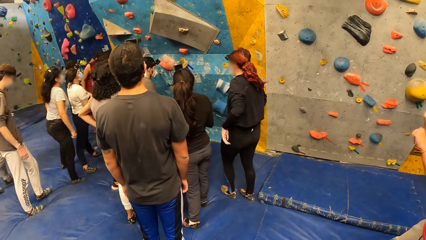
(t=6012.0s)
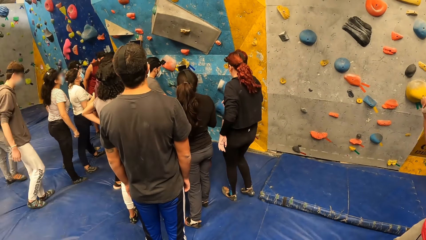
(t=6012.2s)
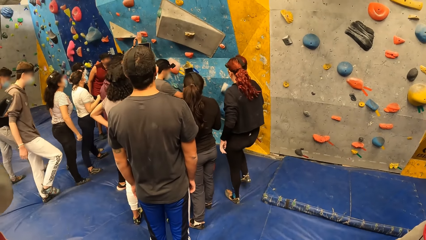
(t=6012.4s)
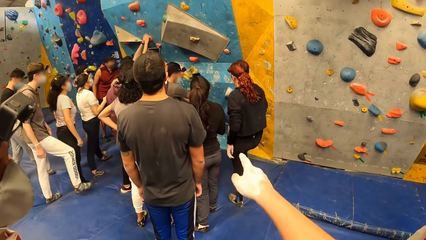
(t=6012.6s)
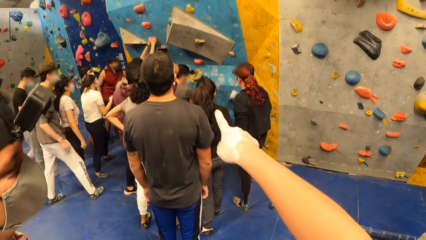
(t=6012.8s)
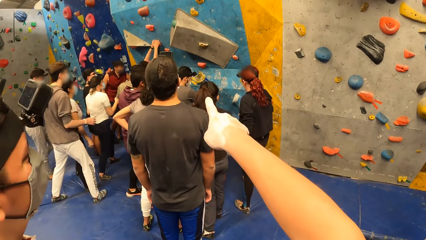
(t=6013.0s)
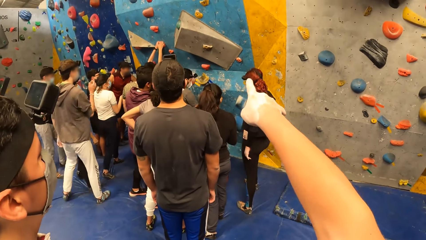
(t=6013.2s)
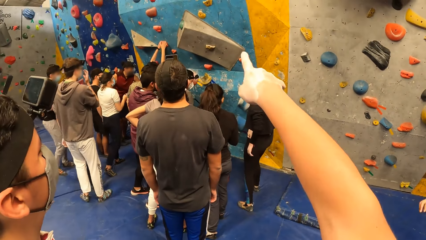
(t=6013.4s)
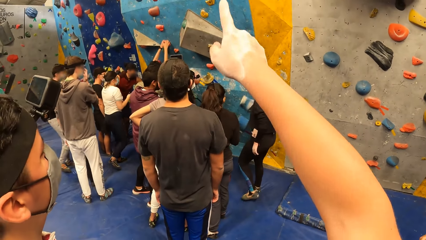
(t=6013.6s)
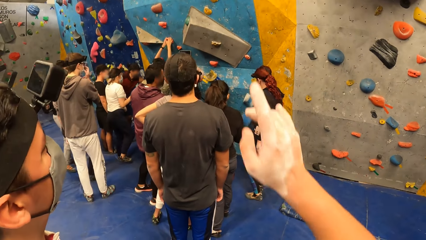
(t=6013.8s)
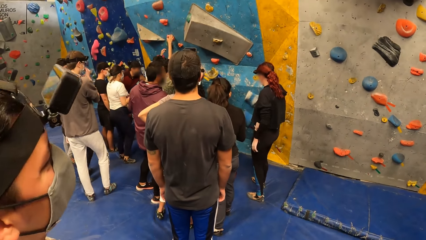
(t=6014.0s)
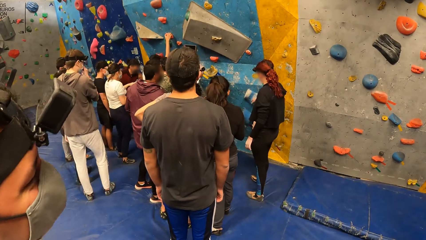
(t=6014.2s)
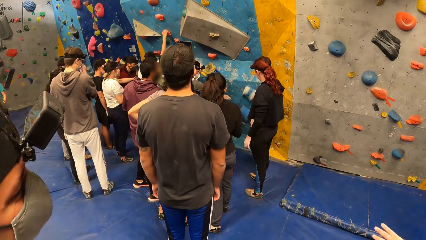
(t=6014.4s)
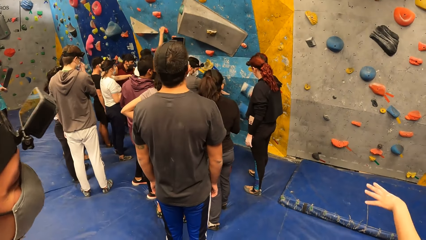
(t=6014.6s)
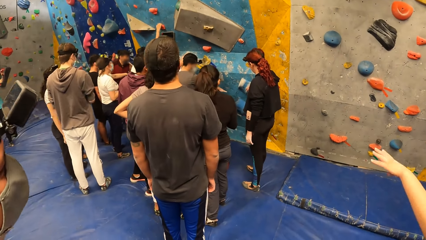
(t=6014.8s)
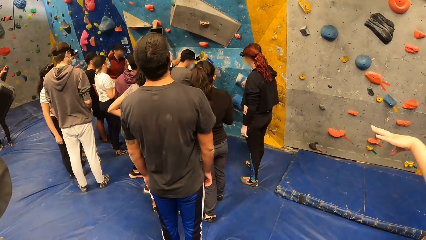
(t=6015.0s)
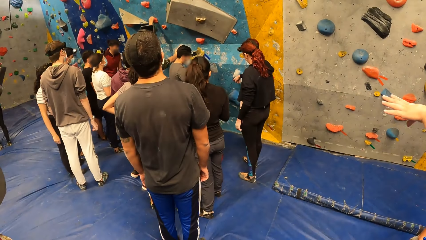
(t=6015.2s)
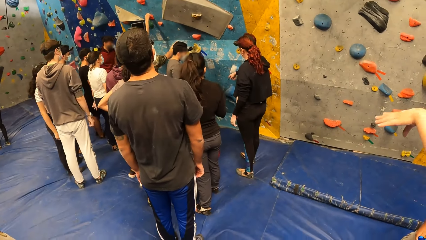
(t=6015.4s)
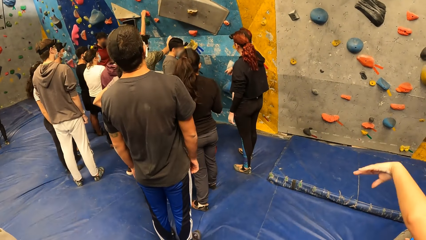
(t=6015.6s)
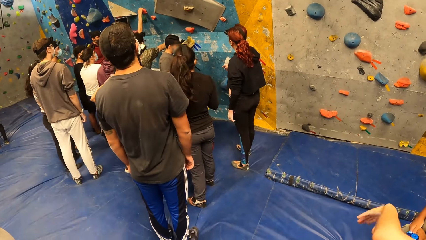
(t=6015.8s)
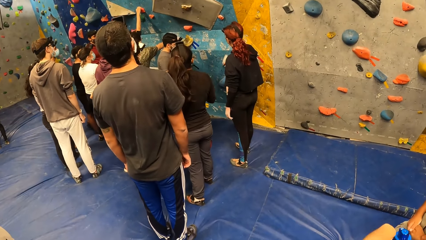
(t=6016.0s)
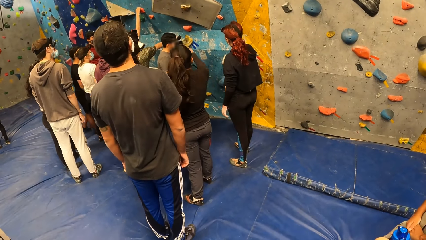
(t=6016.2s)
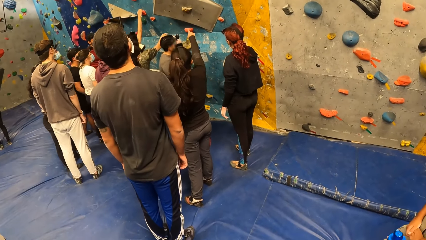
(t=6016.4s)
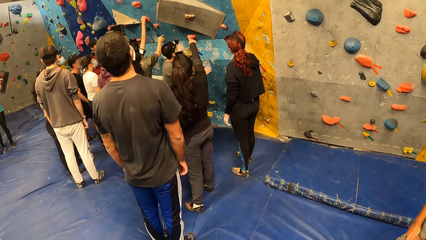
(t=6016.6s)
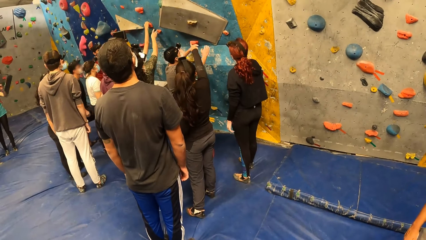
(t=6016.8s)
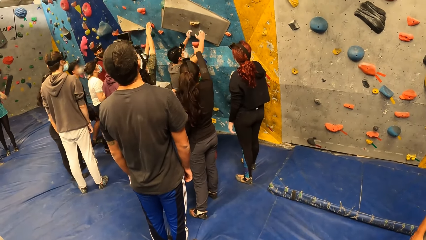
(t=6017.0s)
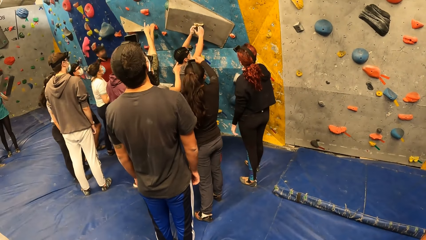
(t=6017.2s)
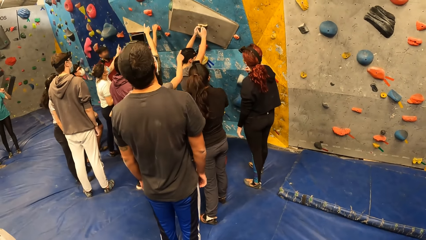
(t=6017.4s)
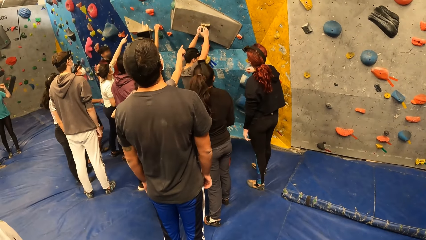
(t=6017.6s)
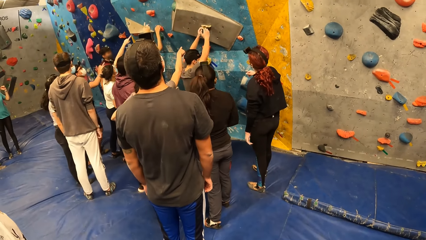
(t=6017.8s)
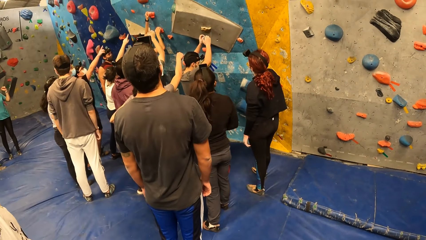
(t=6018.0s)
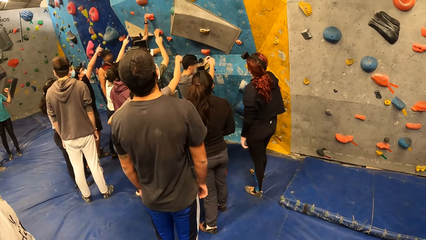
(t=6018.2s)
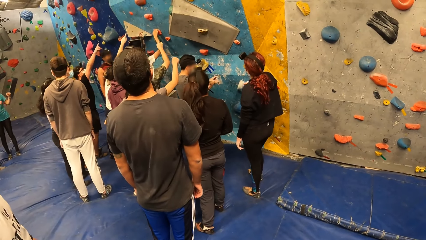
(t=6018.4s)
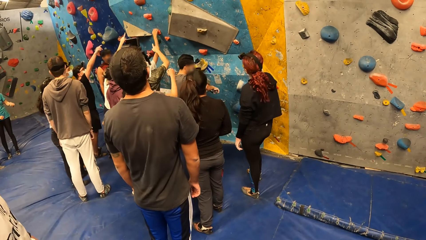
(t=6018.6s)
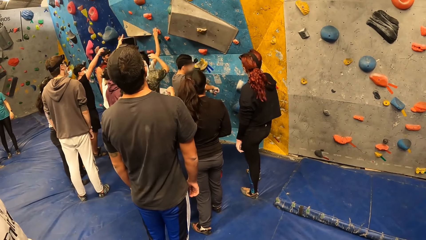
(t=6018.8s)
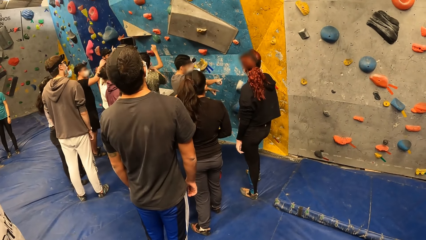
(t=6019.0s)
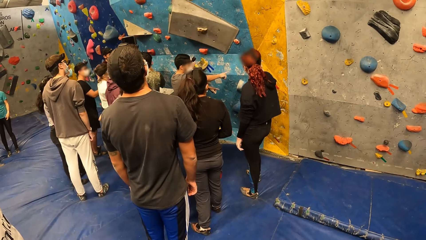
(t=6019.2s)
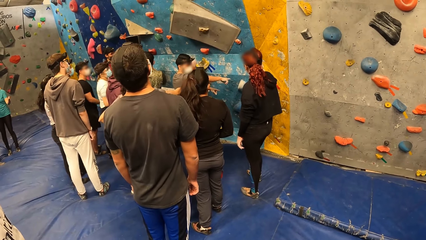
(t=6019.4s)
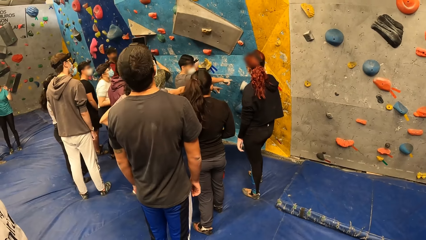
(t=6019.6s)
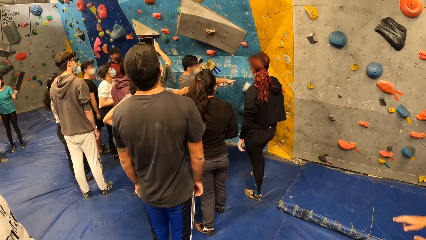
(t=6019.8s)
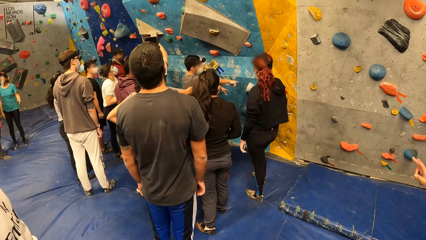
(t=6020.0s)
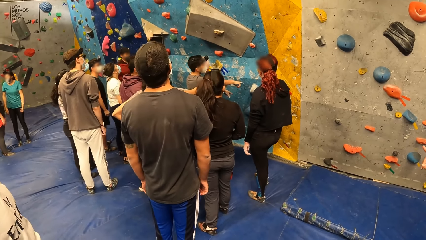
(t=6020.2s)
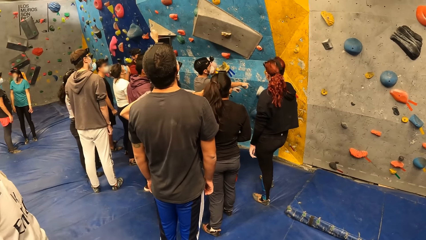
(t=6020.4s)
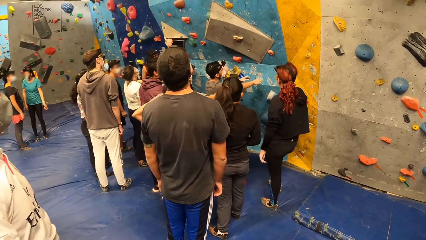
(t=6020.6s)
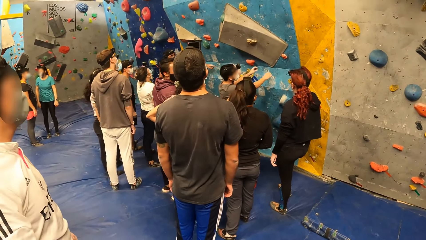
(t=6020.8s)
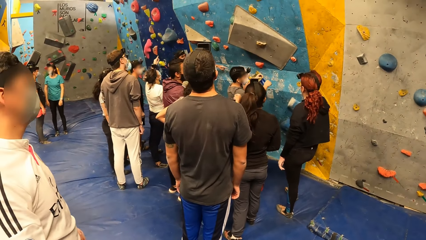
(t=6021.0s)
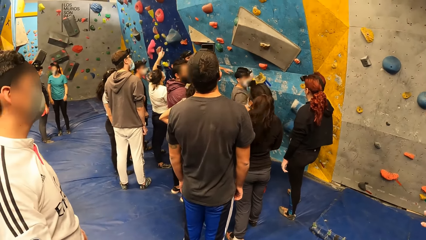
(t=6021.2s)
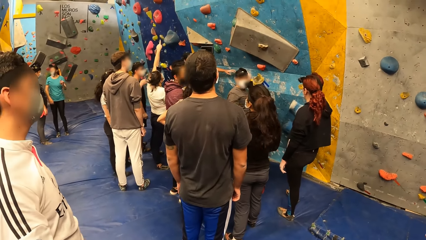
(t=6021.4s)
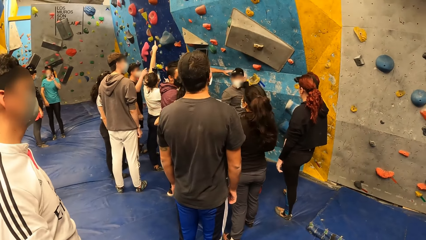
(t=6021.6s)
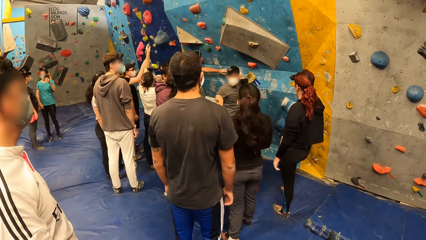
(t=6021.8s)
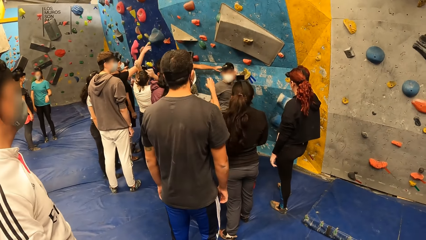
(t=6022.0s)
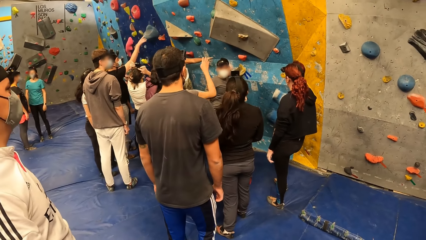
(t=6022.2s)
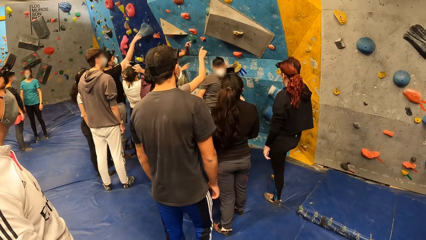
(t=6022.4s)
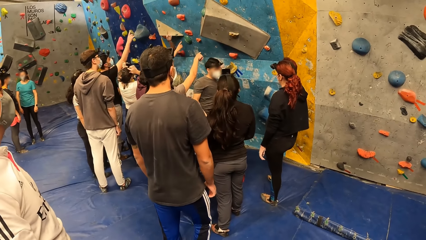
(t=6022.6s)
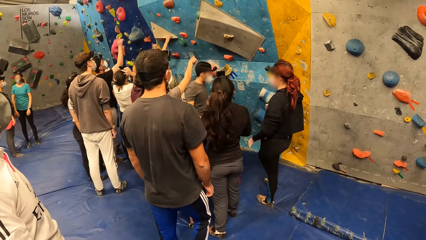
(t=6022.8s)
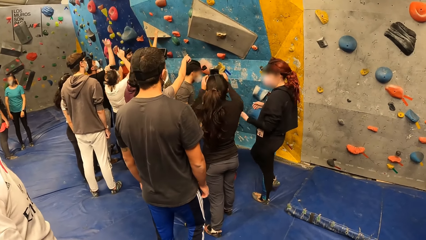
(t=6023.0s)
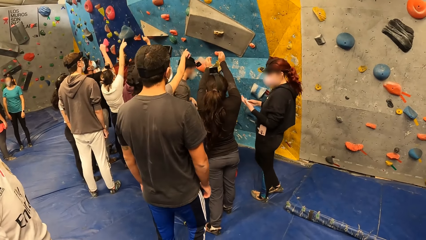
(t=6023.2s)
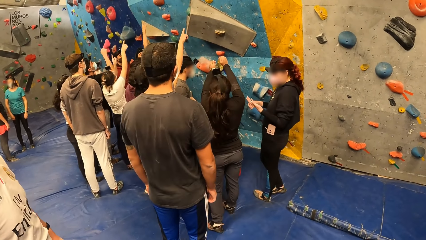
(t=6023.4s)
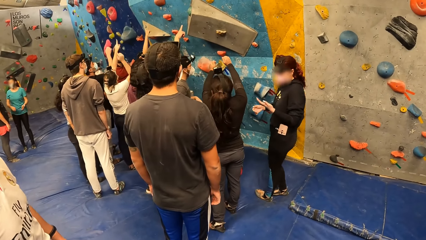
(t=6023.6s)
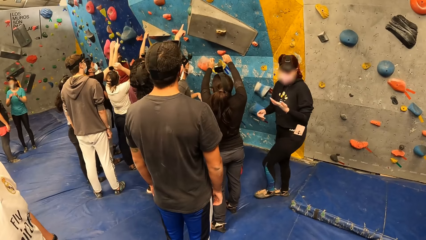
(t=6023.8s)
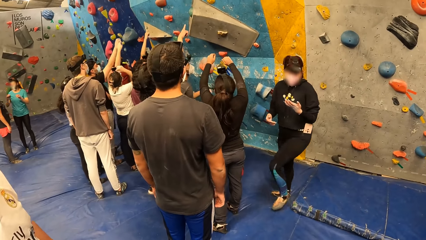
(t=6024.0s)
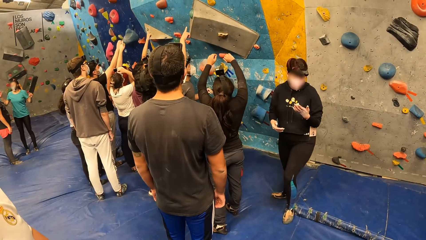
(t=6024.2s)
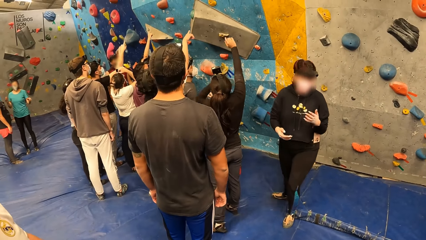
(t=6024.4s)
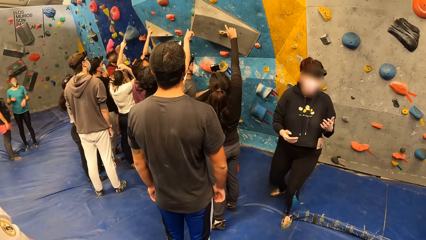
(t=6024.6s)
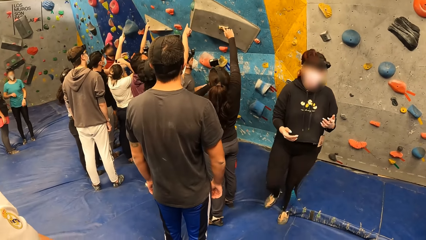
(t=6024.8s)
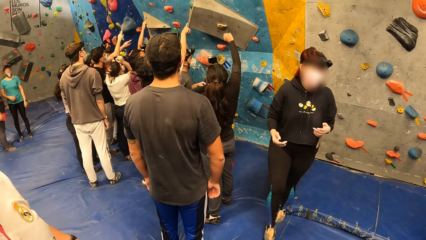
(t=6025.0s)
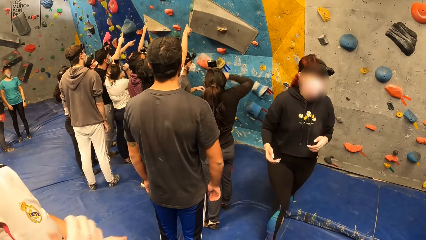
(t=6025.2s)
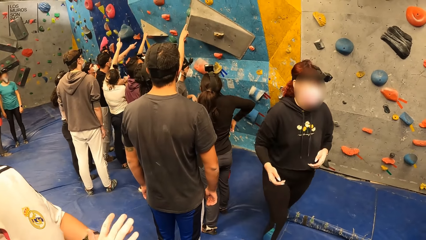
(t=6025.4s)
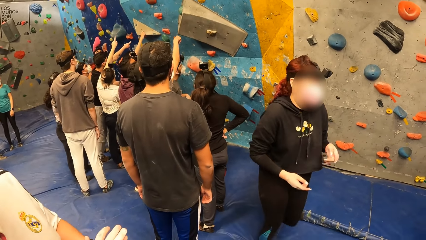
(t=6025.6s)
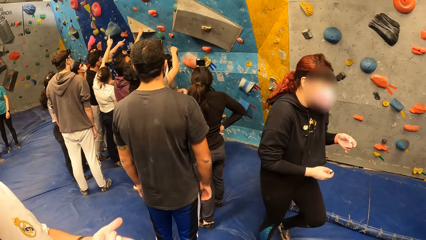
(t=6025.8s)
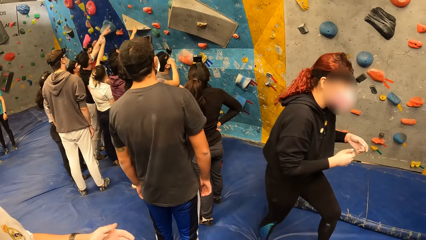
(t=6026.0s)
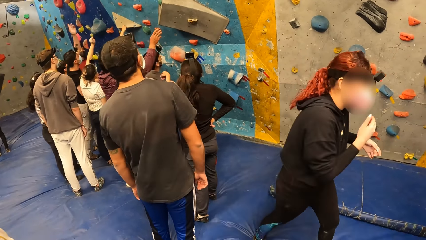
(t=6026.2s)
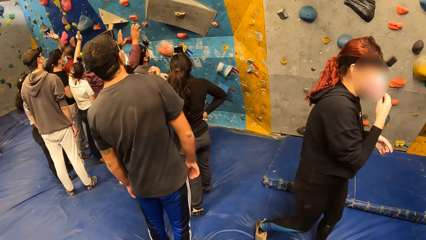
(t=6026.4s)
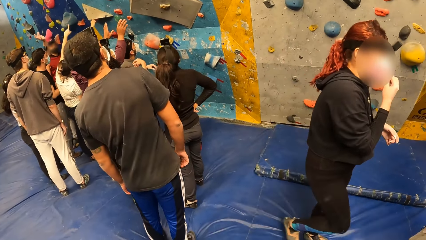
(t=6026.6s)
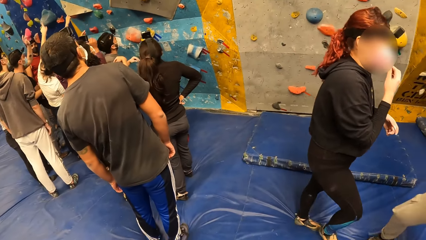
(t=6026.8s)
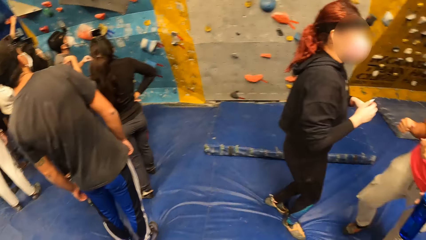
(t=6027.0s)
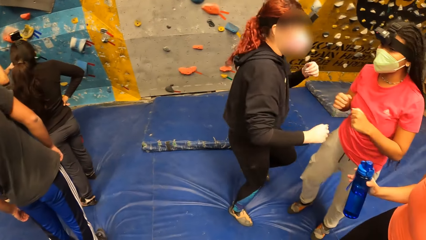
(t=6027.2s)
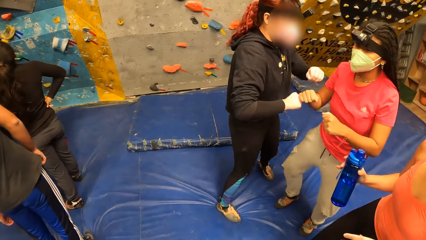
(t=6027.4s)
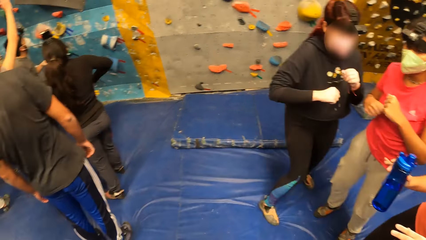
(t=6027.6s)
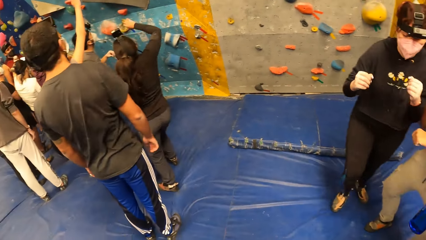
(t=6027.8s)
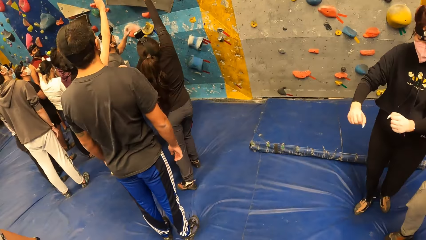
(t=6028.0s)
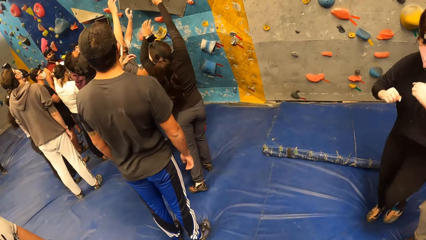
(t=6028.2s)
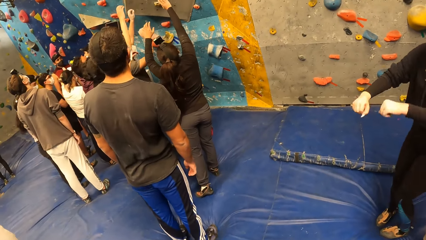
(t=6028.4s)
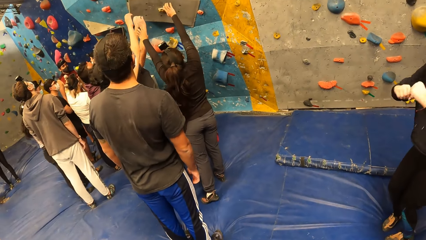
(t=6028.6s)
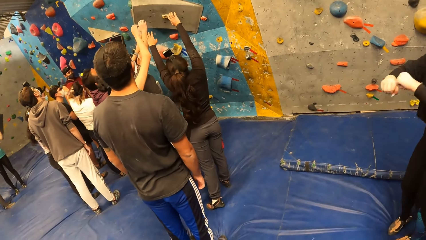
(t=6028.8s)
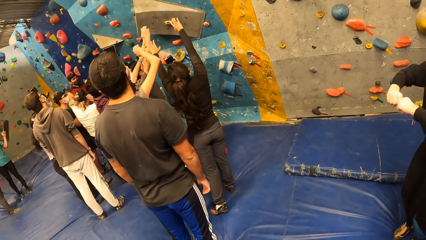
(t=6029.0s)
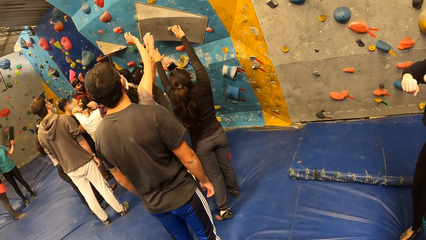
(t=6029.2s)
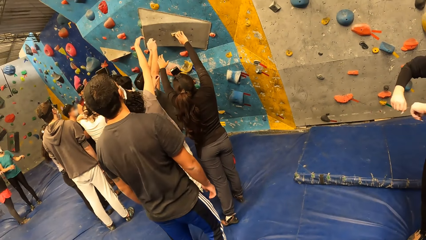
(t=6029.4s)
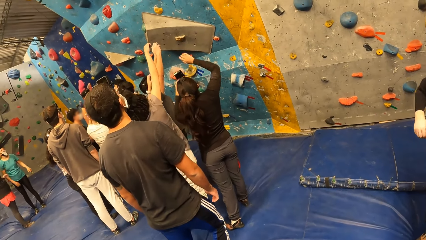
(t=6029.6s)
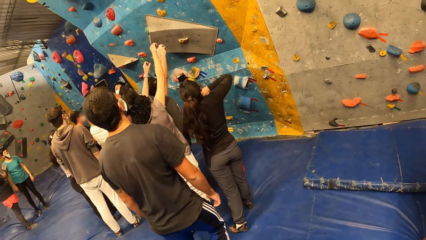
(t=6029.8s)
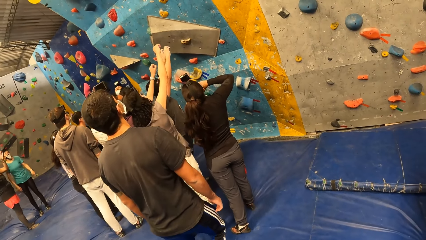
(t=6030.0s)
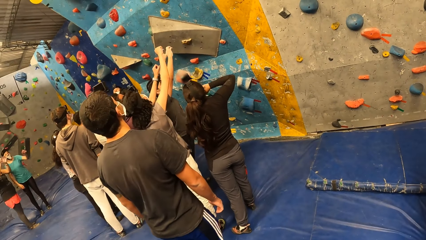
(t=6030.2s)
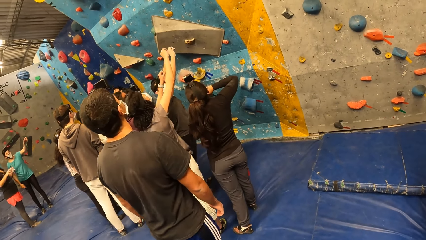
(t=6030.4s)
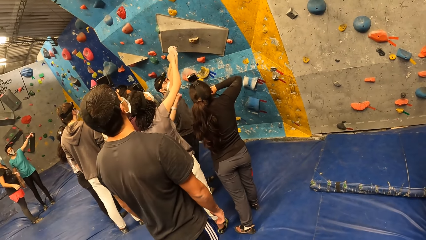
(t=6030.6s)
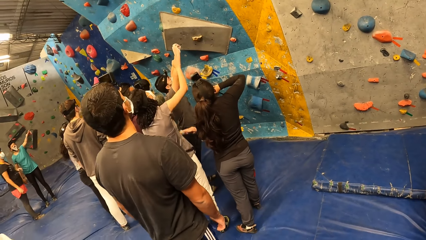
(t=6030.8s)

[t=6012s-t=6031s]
The camera wearer looks at the wall. He points at the rock wall with his right hand. He converses with a man. He looks at the wall. The group of people point at the rock wall with both hands. The man touches the rock on the wall with both hands. The man points at the rock wall with his right hand. The camera wearer looks around the room.
